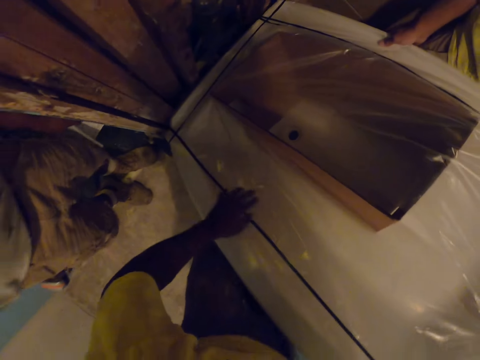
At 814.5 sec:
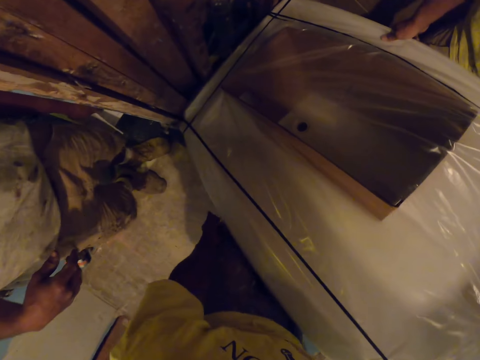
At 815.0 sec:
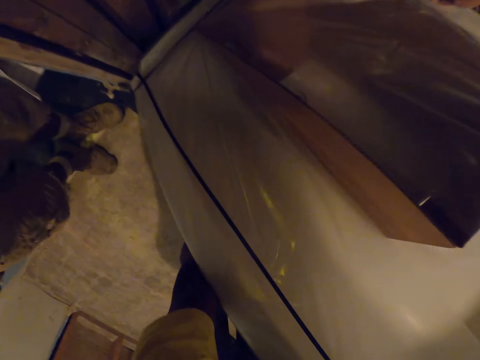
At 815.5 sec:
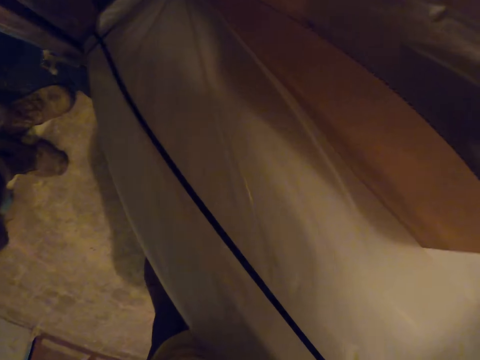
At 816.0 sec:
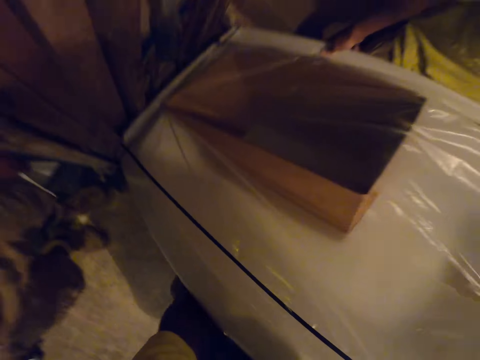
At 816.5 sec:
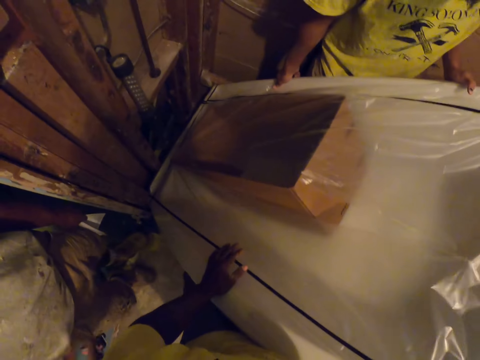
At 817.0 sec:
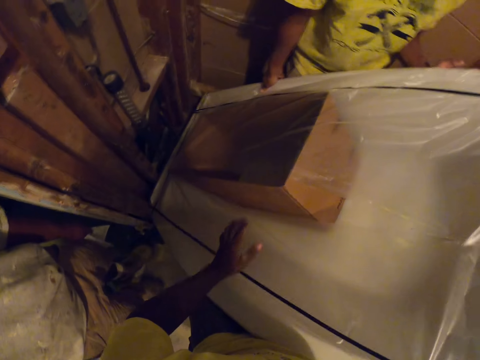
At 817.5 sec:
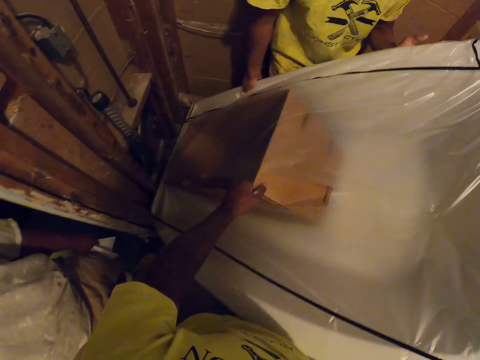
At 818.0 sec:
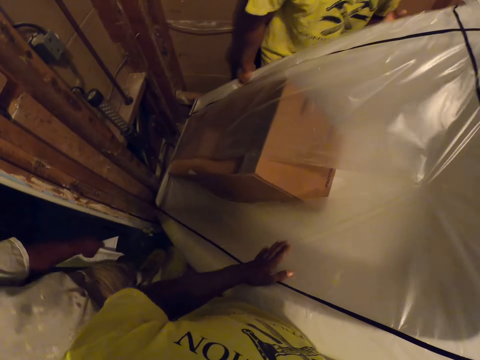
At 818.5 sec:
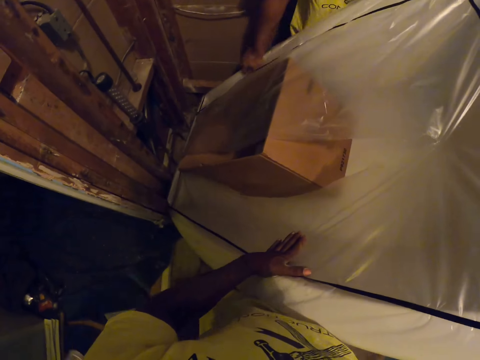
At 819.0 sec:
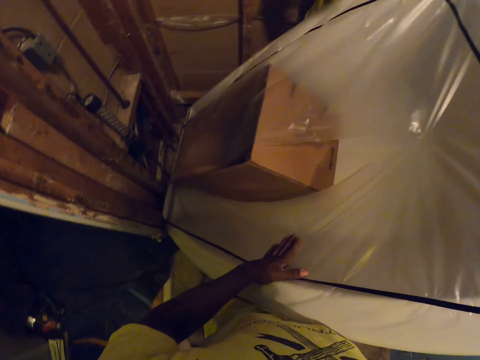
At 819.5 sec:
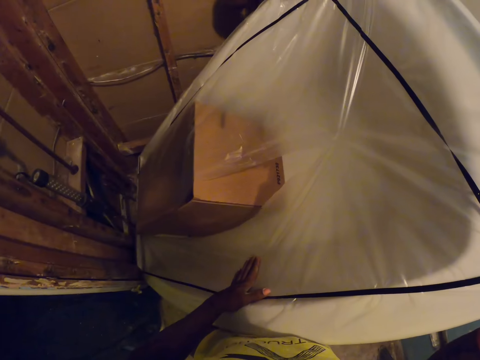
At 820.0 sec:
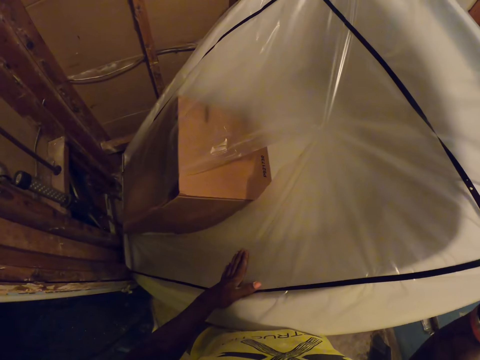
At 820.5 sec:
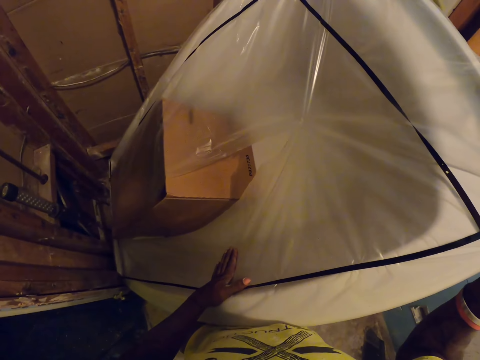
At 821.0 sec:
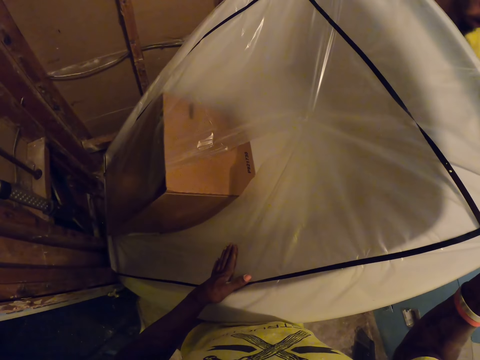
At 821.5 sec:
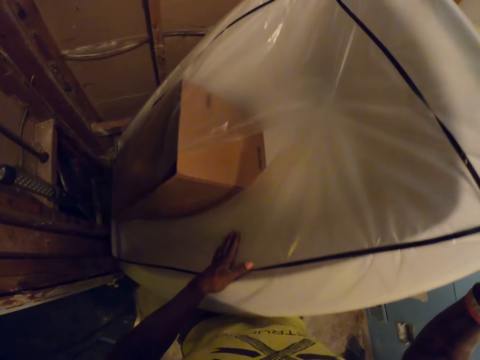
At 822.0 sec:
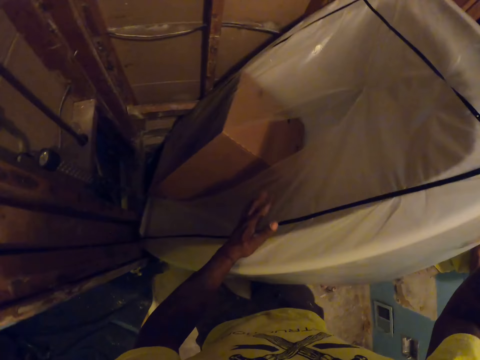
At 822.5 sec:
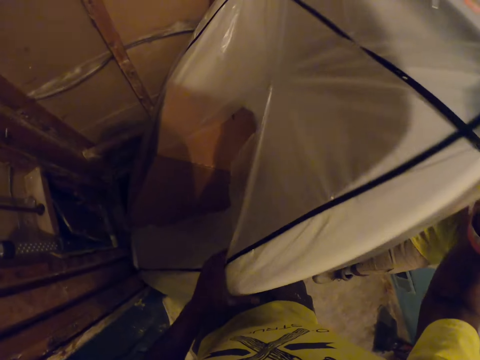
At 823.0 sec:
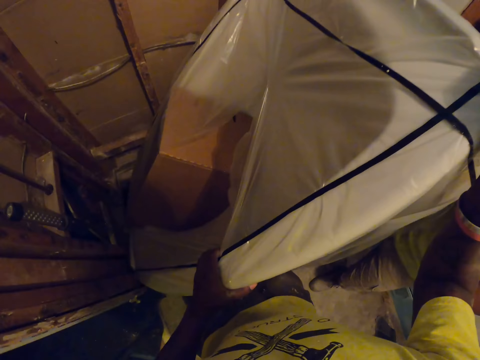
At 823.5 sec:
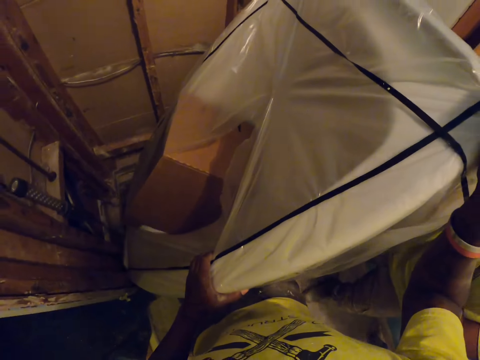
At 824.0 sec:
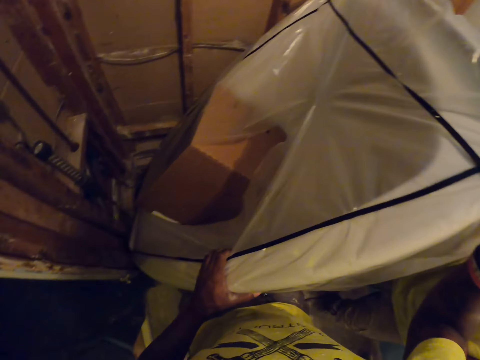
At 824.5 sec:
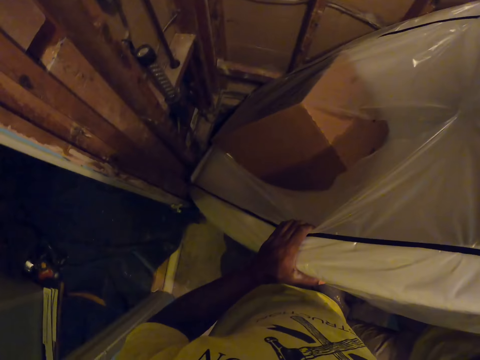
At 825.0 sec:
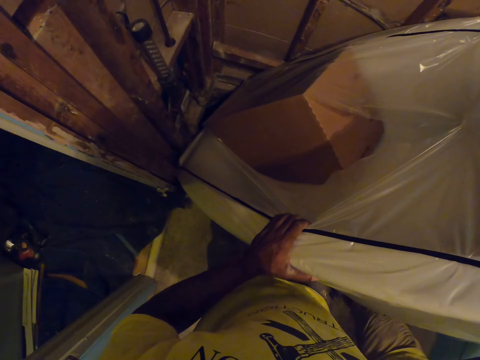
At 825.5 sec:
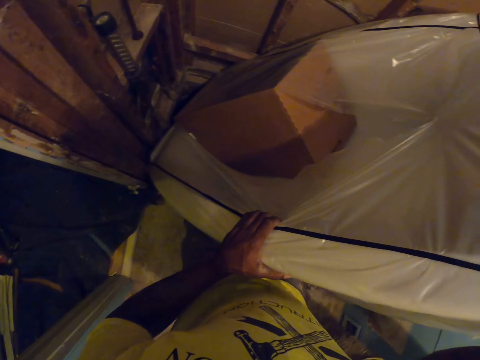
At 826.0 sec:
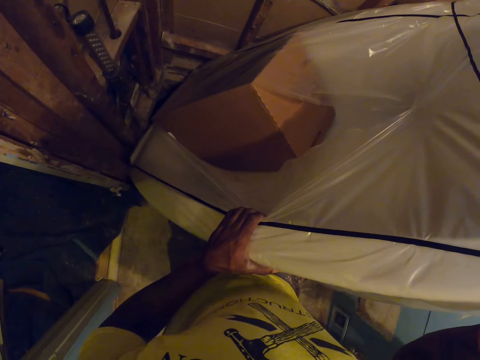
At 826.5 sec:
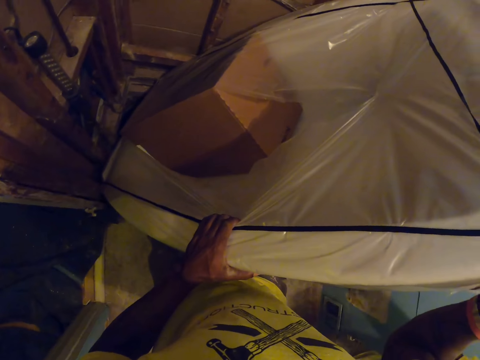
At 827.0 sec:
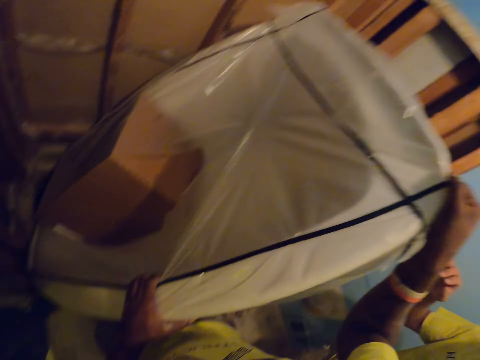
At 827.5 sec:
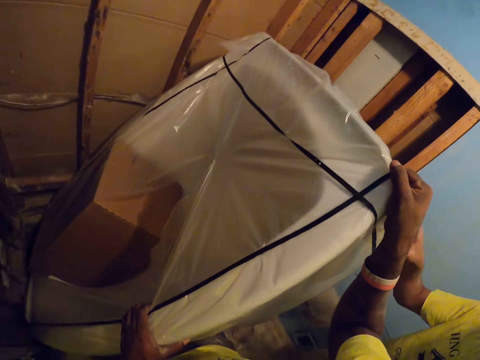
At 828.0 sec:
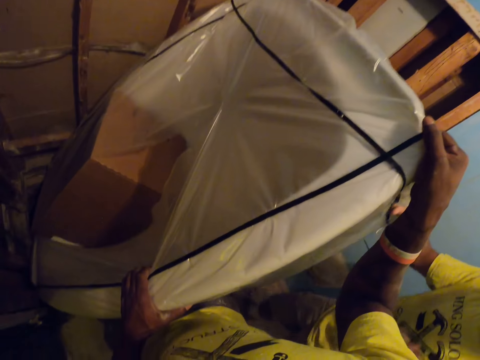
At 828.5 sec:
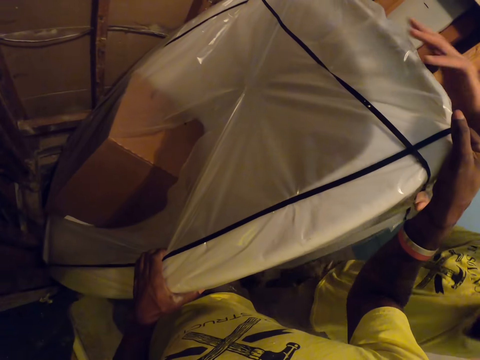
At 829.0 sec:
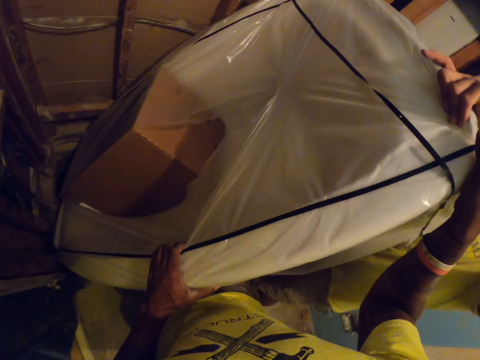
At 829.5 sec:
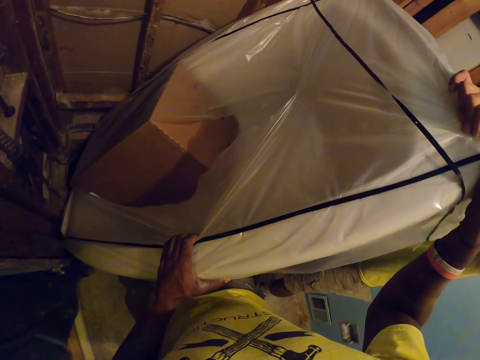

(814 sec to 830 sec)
The camera wearer holds the box in the bathtub with his hand. He touches the box in the bathtub with his left hand. He places his hand on the paper. He stares at the bathtub. He adjusts the bathtub on the floor with a carpenter with both of his hands. He stares at the bathtub. He stares at the bathtub again.

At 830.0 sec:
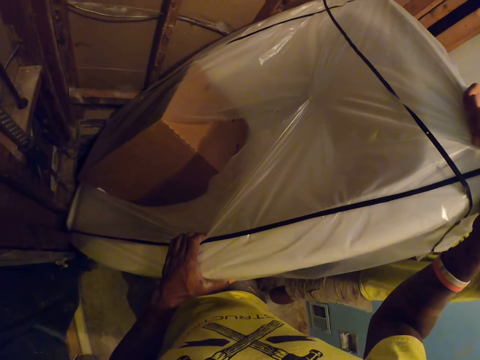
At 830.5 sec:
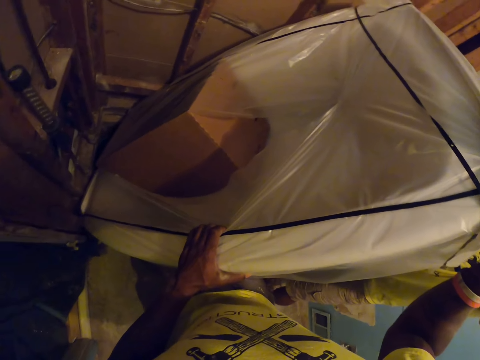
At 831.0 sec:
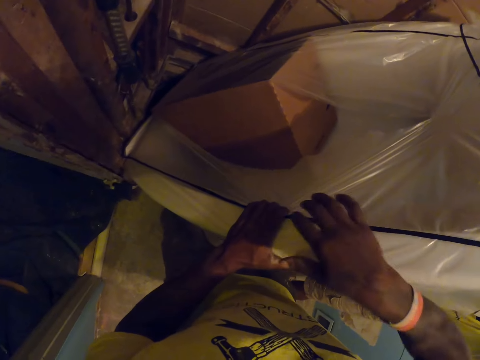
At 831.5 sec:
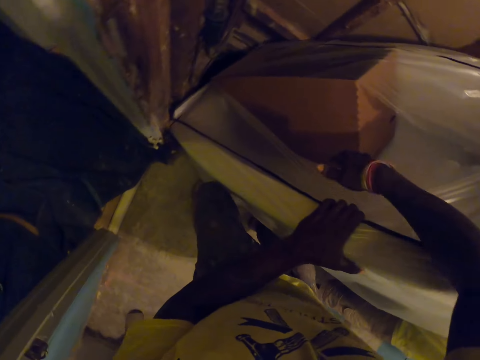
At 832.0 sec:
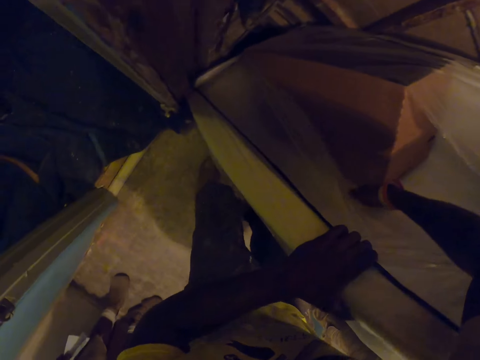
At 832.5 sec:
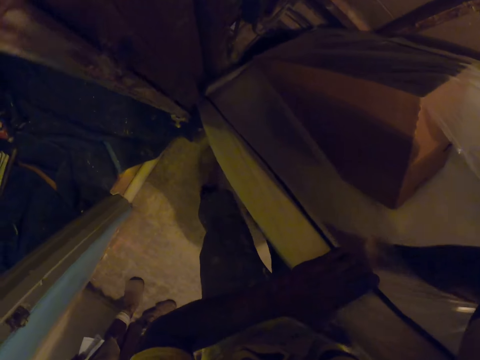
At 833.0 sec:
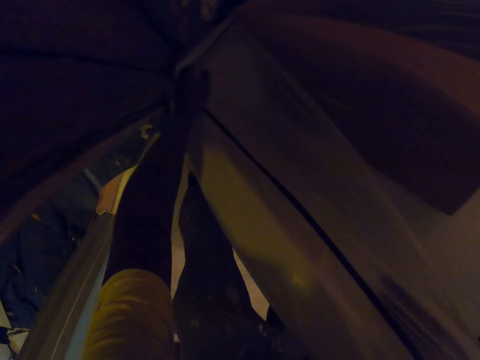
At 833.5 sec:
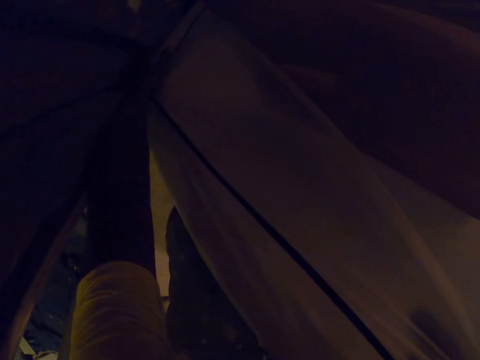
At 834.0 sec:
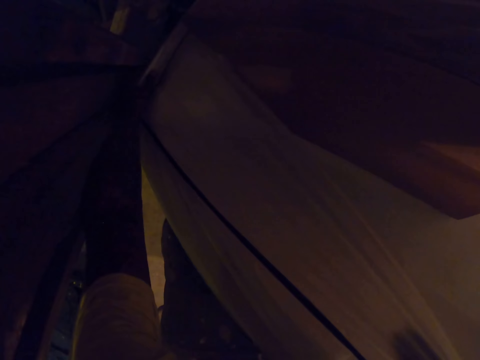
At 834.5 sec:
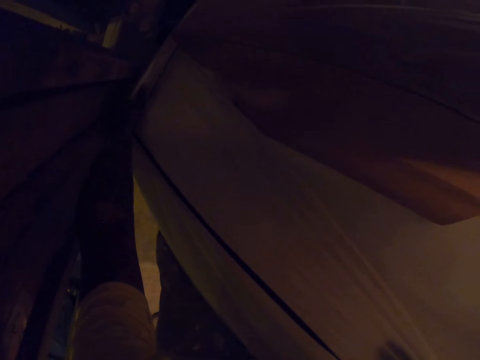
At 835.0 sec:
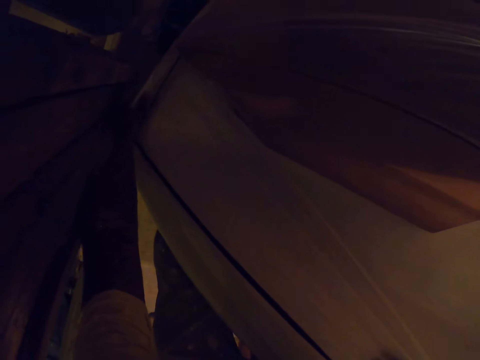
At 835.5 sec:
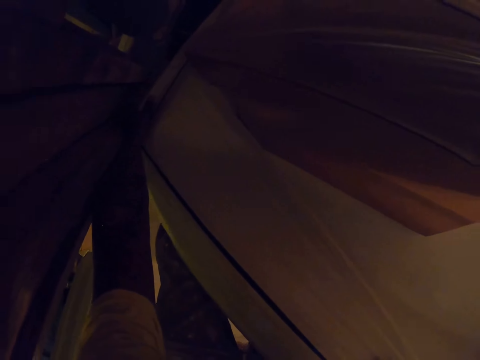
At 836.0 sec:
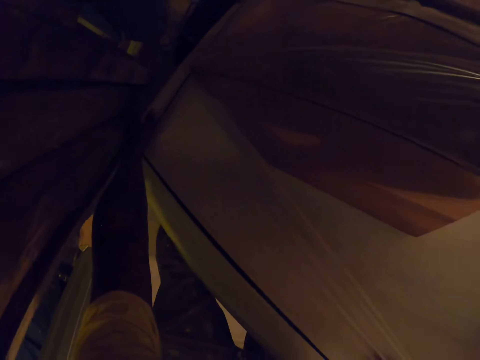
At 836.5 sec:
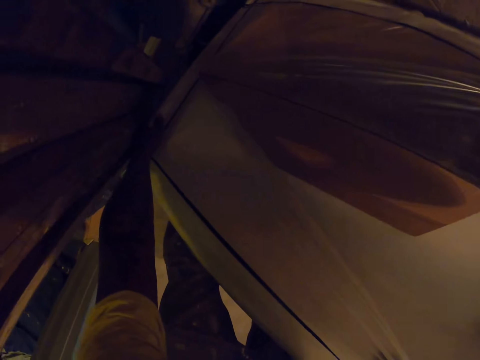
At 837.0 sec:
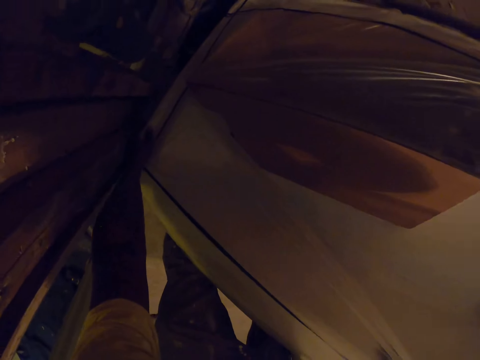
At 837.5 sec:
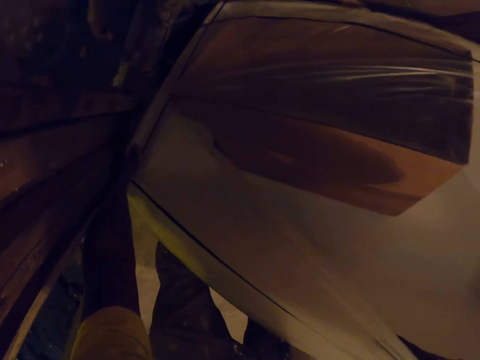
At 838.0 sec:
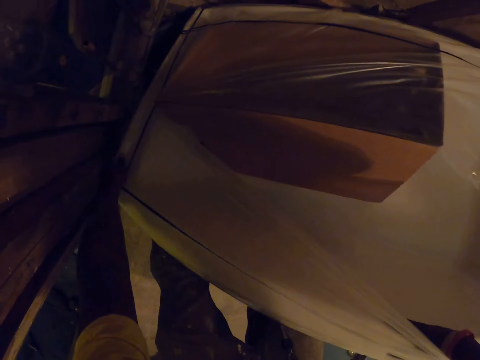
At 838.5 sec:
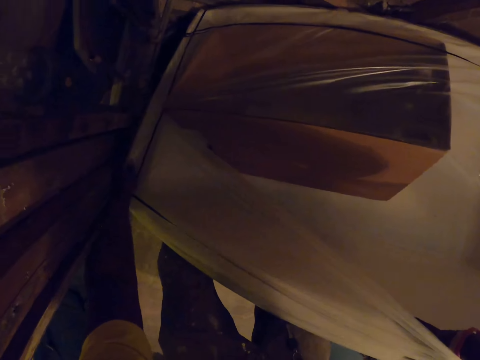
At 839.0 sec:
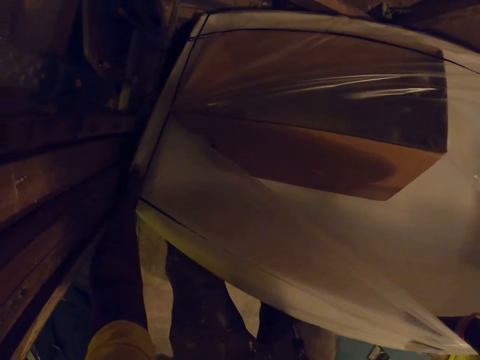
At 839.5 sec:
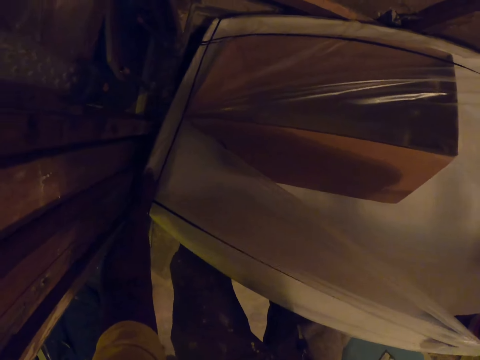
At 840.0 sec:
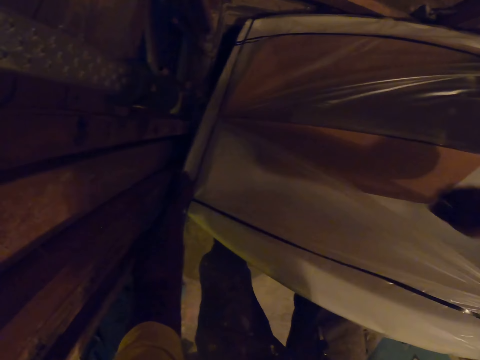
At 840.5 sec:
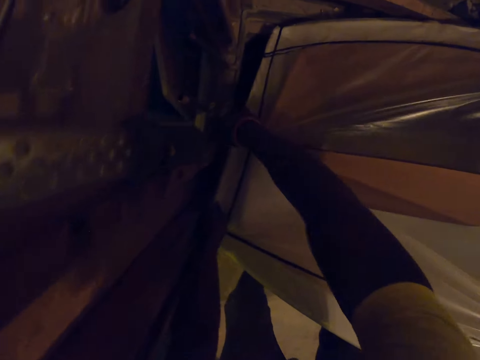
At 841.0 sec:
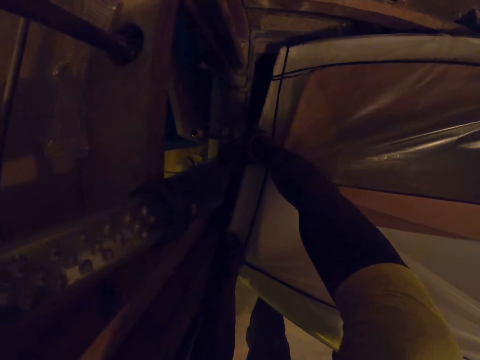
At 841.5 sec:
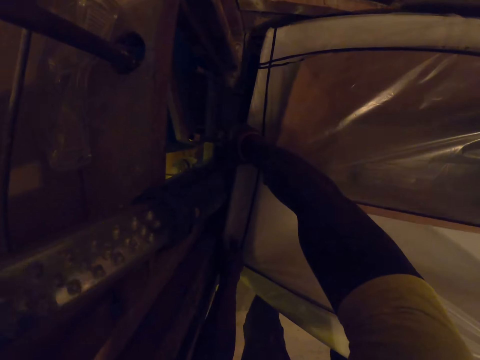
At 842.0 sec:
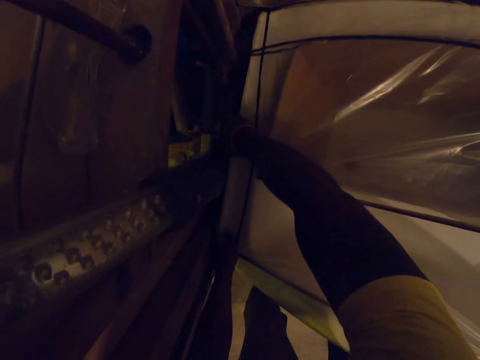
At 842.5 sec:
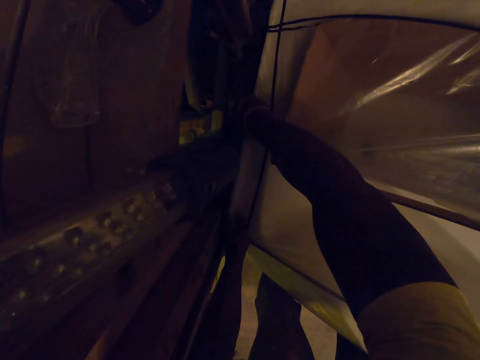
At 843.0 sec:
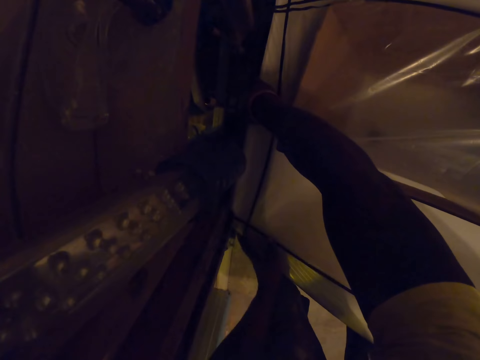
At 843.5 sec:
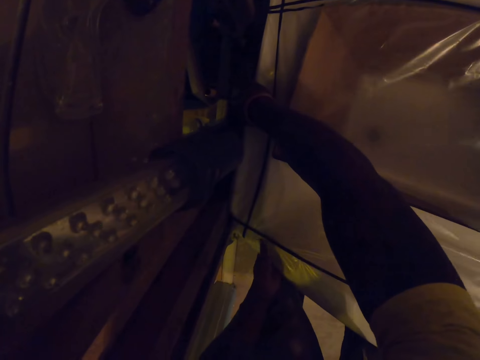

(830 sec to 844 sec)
Another man pulls the bathtub. The camera wearer pulls the bathtub.
